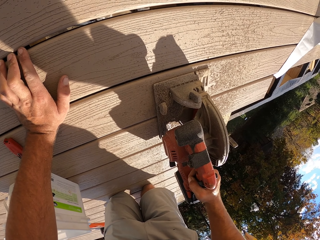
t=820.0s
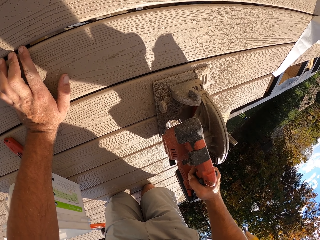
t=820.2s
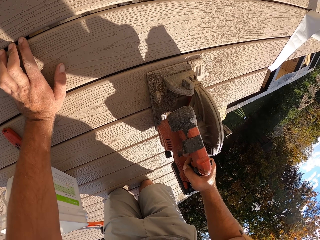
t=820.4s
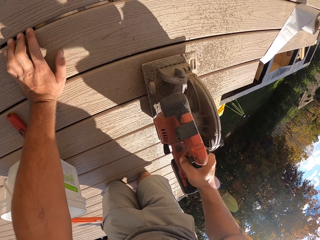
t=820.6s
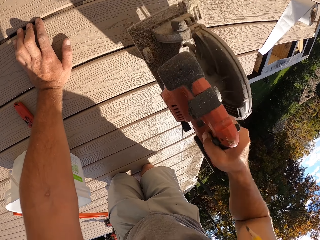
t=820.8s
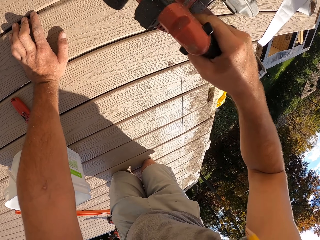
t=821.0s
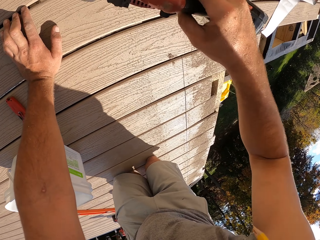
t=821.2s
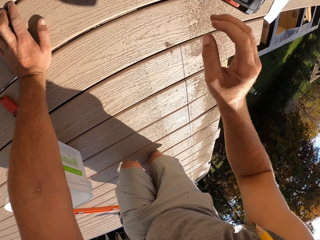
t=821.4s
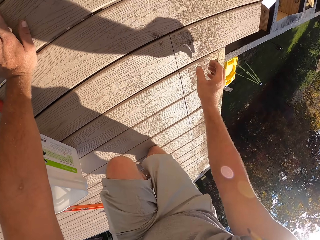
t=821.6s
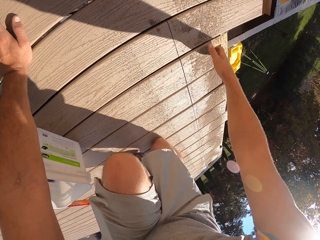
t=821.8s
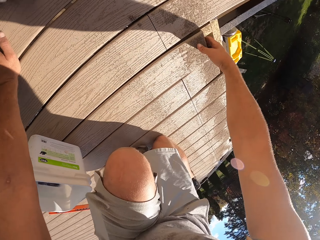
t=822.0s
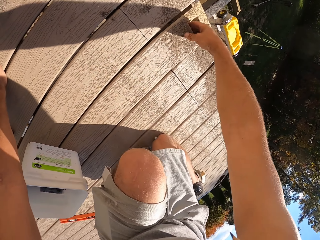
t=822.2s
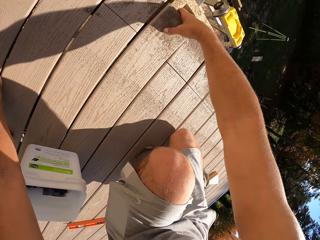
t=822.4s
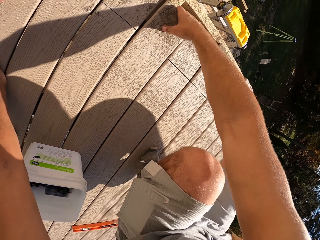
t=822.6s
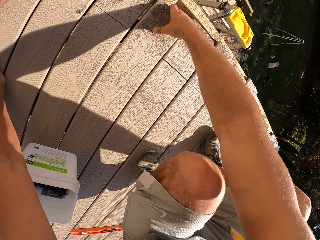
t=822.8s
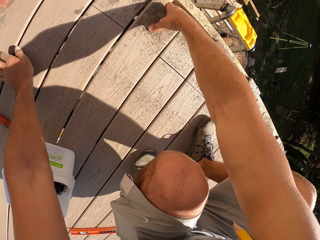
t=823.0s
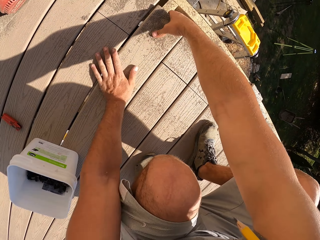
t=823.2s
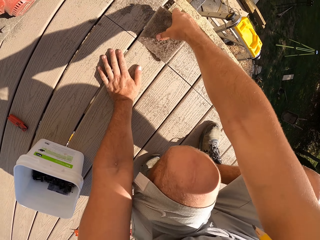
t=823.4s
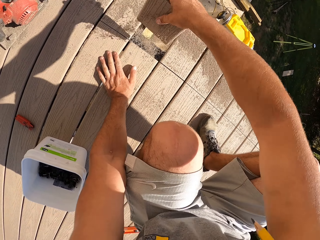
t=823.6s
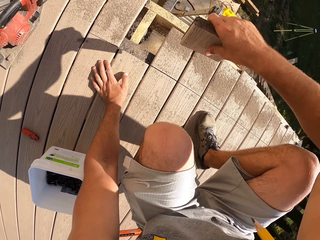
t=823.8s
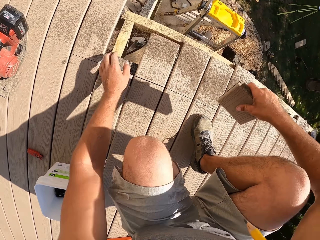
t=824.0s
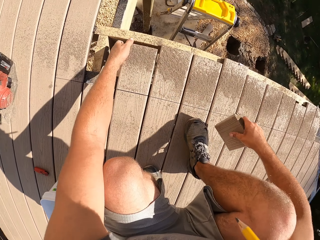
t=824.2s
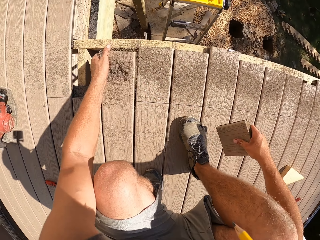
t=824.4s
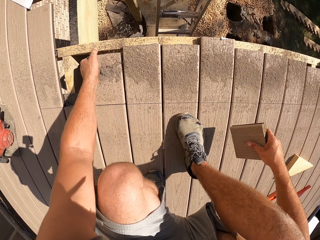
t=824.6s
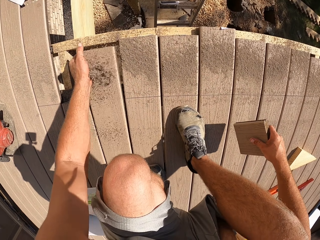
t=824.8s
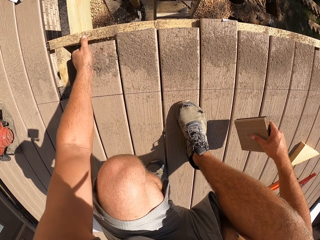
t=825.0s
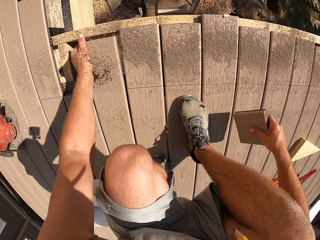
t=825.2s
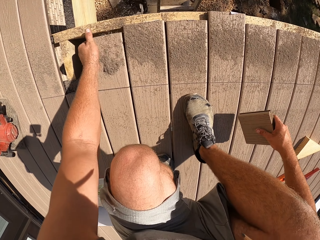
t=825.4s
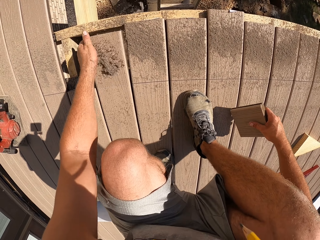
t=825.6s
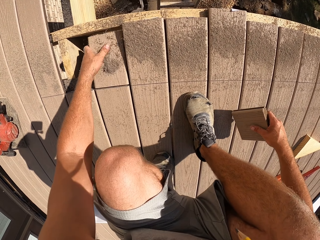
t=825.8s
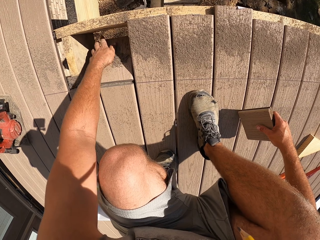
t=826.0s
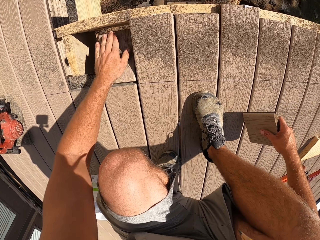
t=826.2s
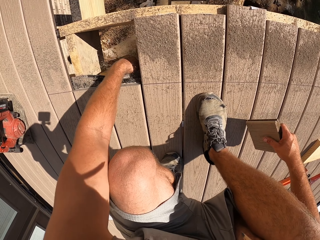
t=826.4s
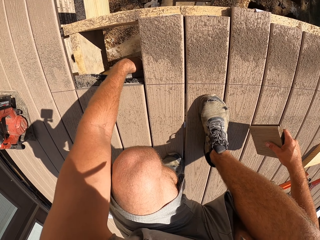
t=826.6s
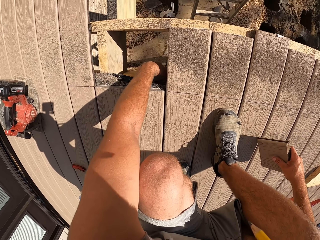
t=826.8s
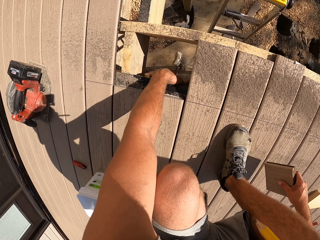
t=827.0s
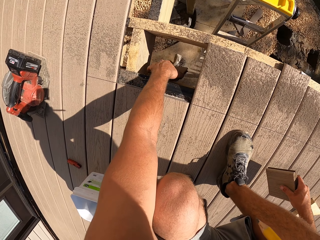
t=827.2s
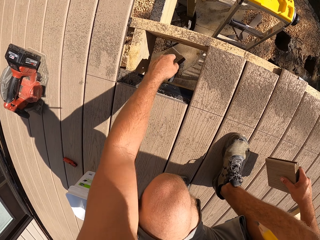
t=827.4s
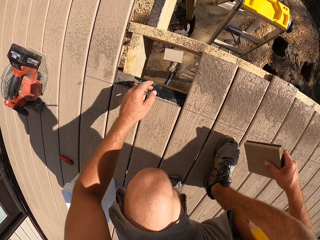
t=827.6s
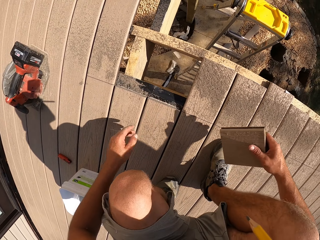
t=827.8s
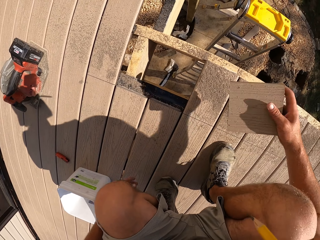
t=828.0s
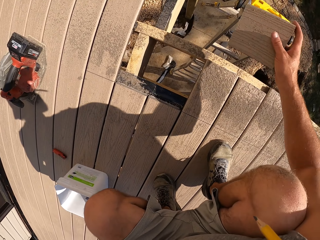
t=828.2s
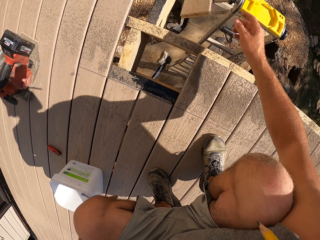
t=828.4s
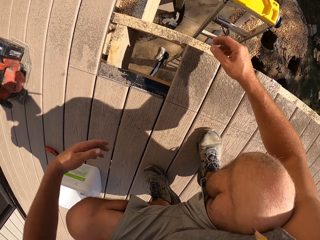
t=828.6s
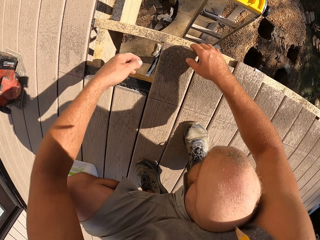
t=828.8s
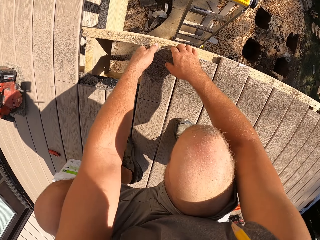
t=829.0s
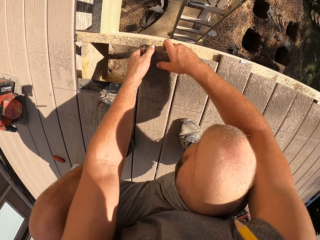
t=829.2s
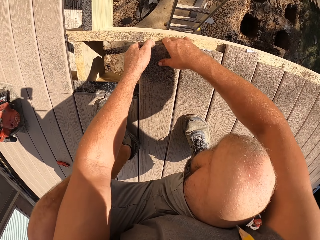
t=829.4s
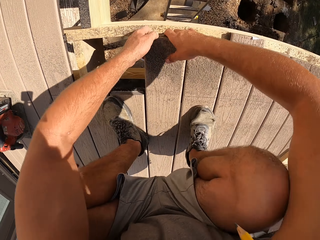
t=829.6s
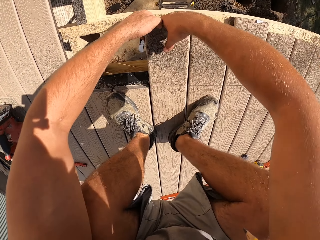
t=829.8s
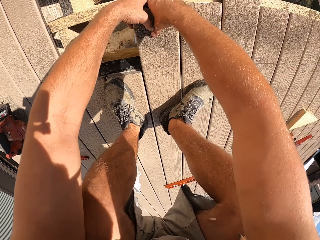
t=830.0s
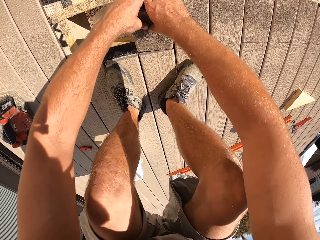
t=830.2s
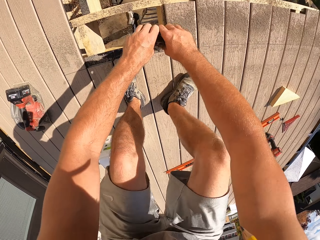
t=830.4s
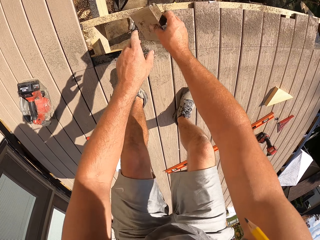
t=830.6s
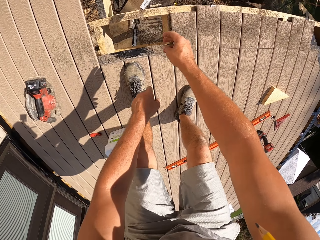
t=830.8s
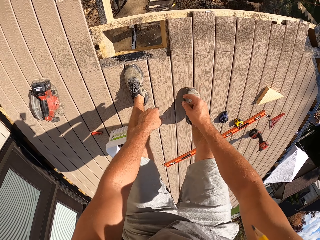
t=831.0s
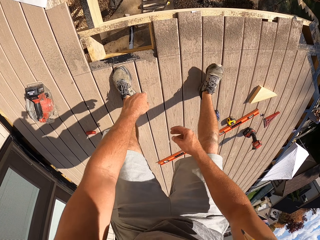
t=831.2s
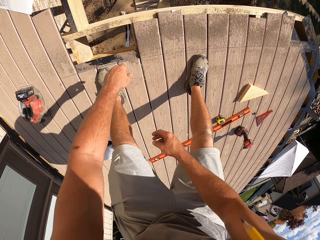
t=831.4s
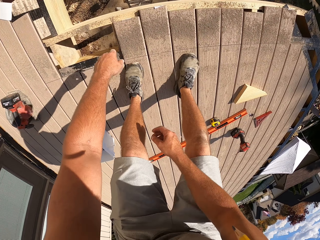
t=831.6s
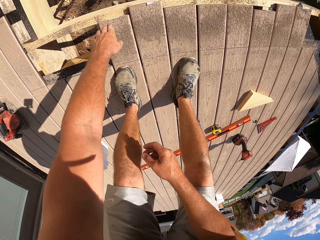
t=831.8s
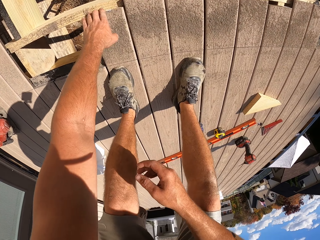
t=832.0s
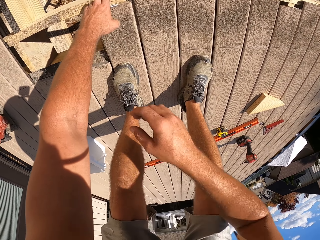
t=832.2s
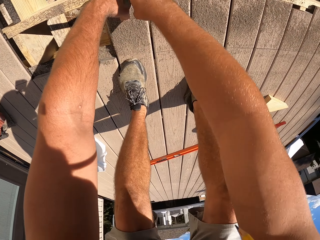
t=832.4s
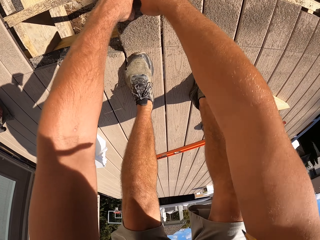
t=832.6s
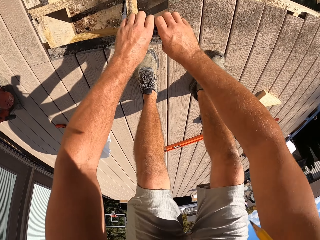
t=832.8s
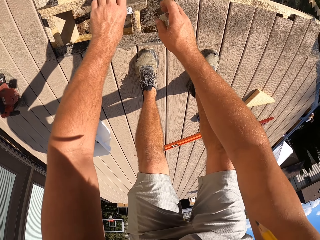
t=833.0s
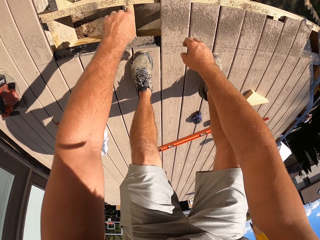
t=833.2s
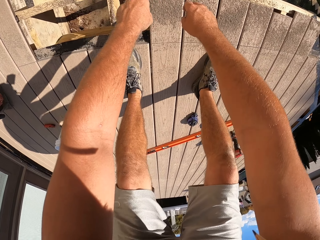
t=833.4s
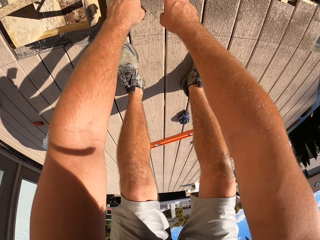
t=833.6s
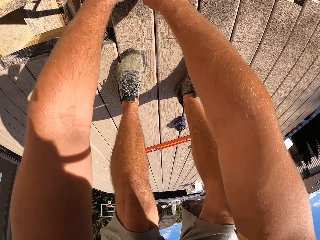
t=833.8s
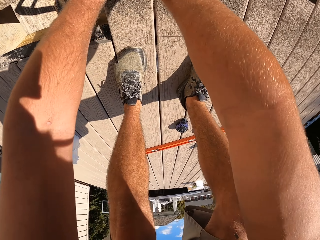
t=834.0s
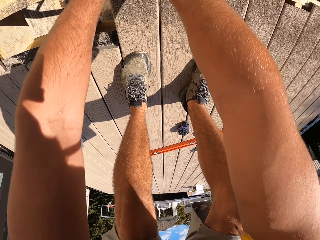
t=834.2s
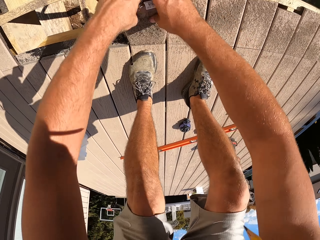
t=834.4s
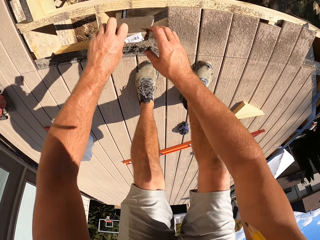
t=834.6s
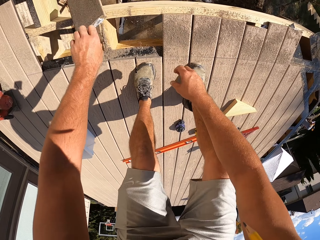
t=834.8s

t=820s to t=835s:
The camera wearer places the circular saw aside. They remove a piece of wood. They remove small wood from the wood with the left hand. They throw a piece of wood frame on the ground with the right hand. They remove small wood from the wood with hands. They throw the piece of wood frame on the ground with the right hand. They remove the piece of wood frame. They throw the piece of wood frame on the ground with the left hand. They remove the piece of wood frame.

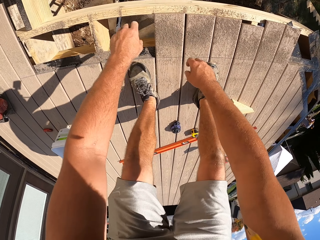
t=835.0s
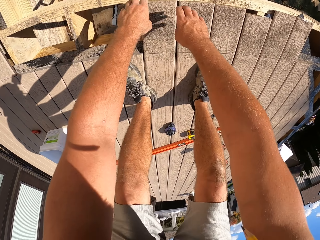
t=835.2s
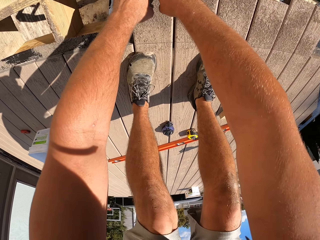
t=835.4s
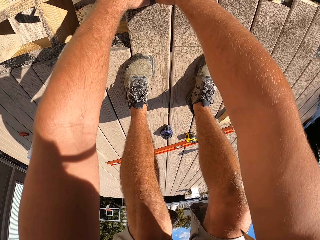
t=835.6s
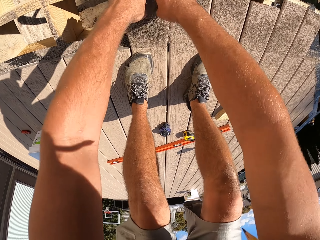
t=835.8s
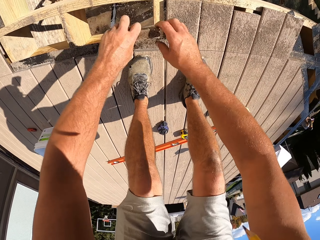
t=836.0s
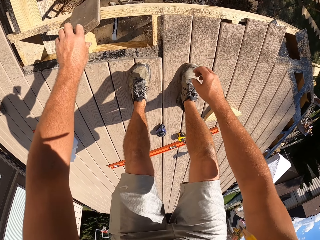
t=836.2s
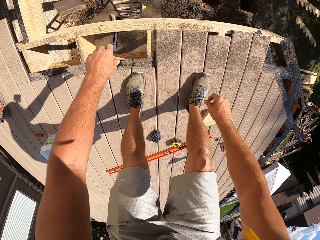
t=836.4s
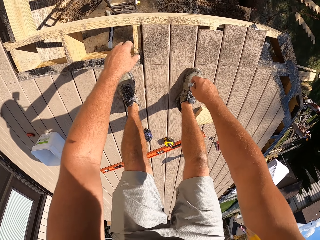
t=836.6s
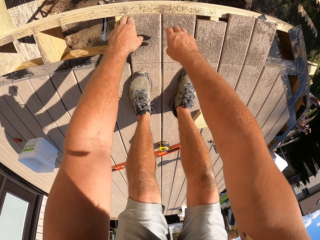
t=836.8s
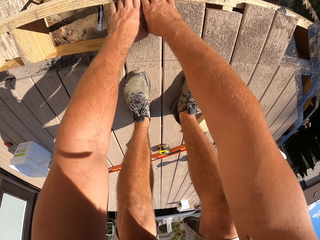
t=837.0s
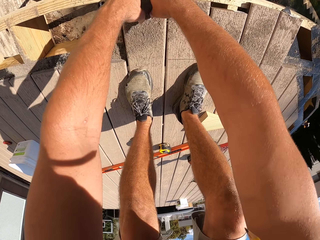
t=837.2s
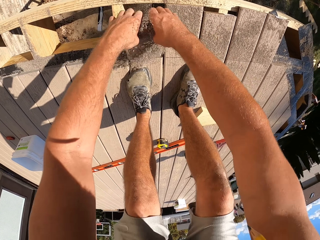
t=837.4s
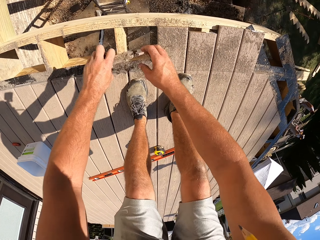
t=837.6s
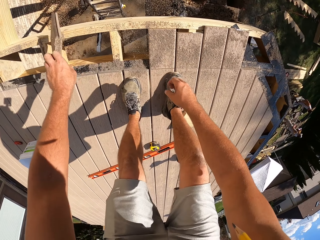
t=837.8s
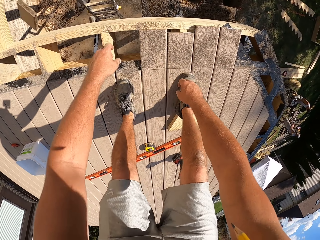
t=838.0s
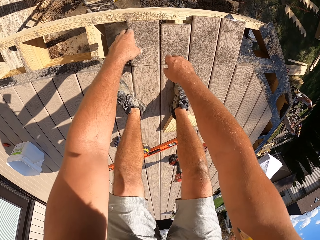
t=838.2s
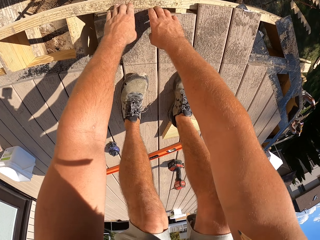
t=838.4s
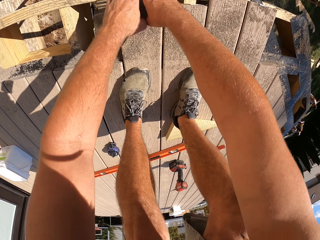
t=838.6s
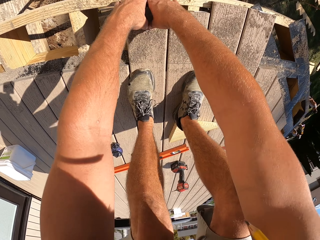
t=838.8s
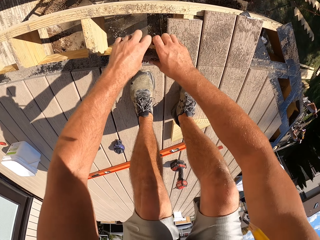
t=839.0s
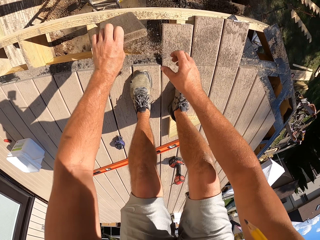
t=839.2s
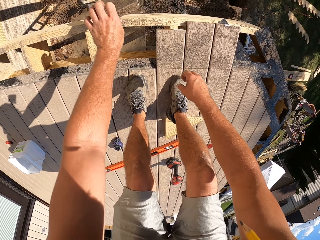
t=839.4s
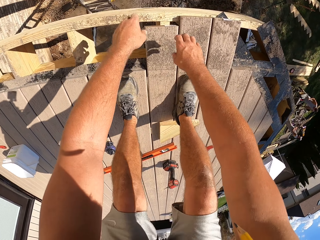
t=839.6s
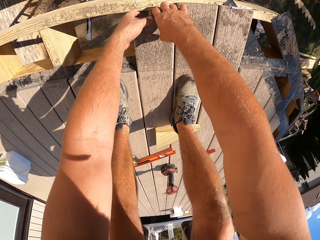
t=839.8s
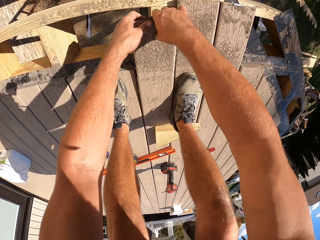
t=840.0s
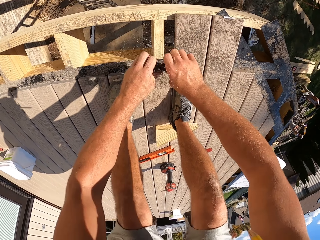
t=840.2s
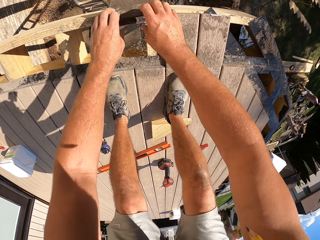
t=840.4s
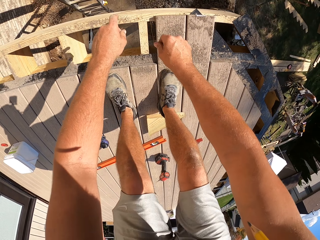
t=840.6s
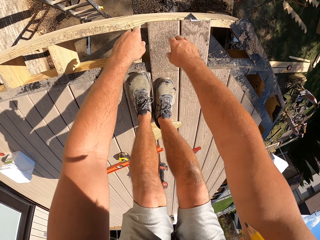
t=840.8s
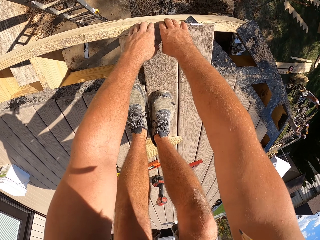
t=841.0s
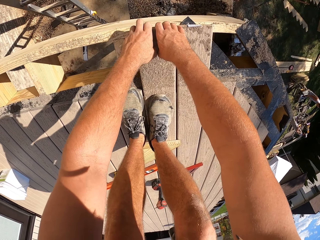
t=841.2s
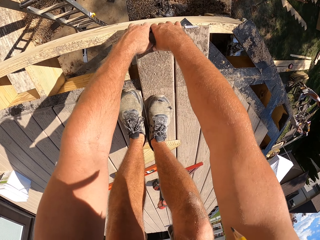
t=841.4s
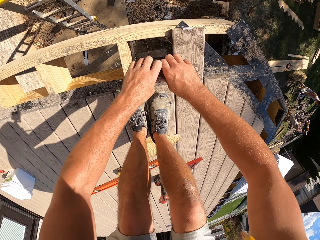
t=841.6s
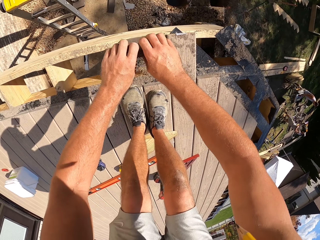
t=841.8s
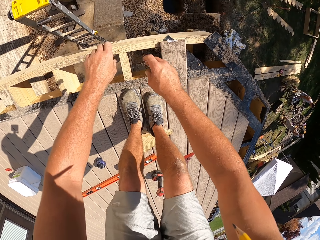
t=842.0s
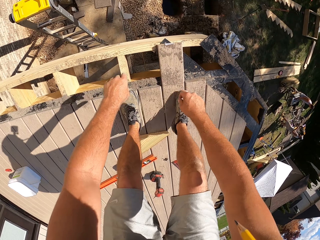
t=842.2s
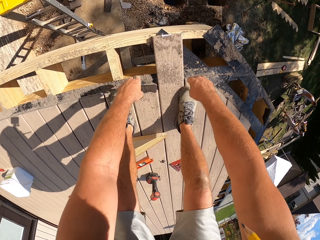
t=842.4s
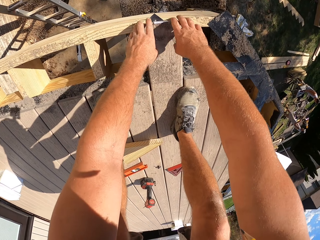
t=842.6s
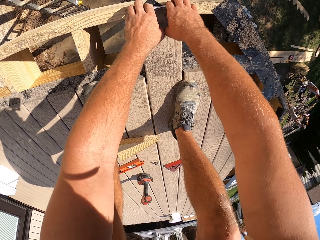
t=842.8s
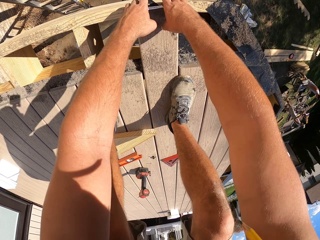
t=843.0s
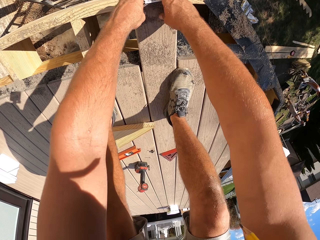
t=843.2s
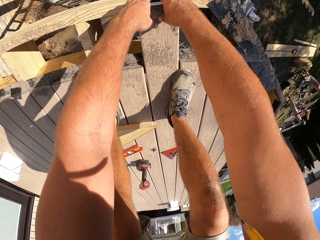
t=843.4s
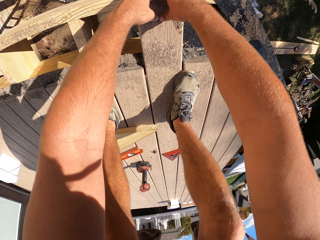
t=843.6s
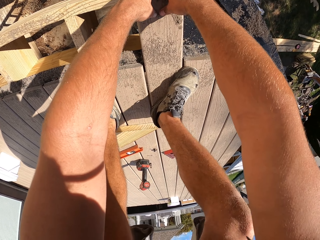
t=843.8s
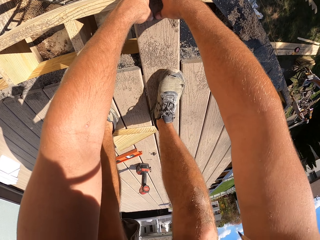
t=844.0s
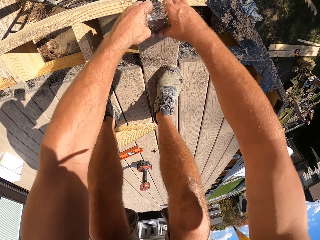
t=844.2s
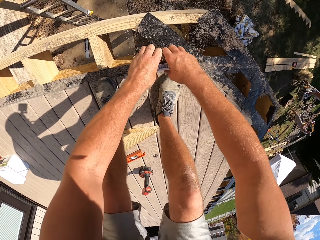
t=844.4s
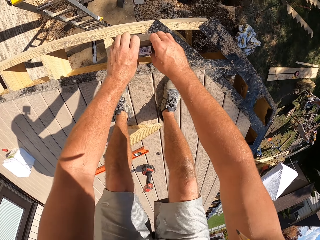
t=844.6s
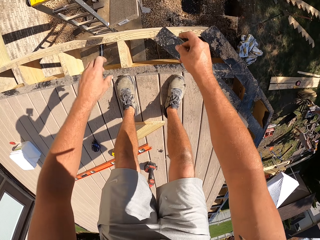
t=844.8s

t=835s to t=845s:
The camera wearer throws a piece of wood frame on the ground with the left hand. They remove the piece of wood frame. They throw the piece of wood frame on the ground with the left hand. They remove the piece of wood frame. They throw the piece of wood frame on the ground with the left hand. They remove the piece of wood frame. They throw the piece of wood frame on the ground with the left hand. They remove the piece of wood frame. They throw the piece of wood frame on the ground. They remove the piece of wood frame. They throw the piece of wood frame on the ground. They remove the piece of wood frame.
